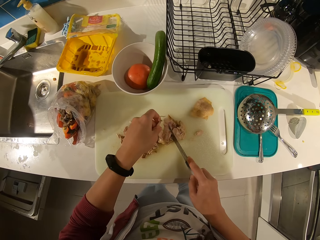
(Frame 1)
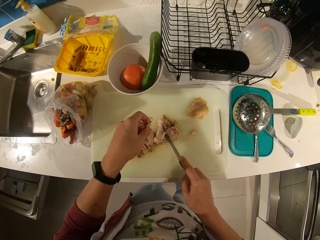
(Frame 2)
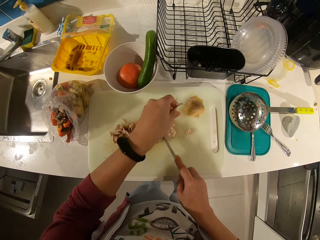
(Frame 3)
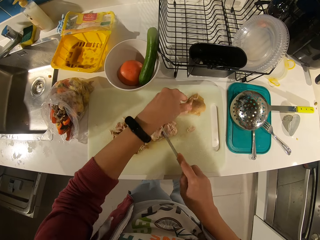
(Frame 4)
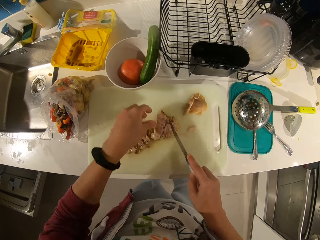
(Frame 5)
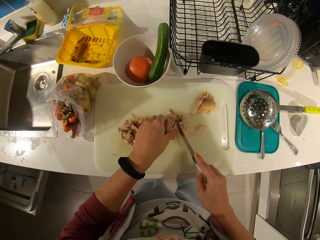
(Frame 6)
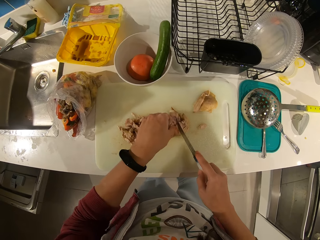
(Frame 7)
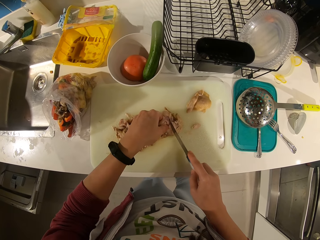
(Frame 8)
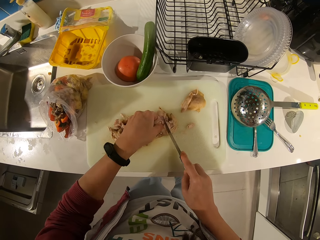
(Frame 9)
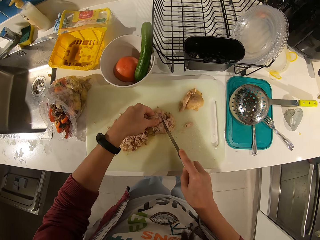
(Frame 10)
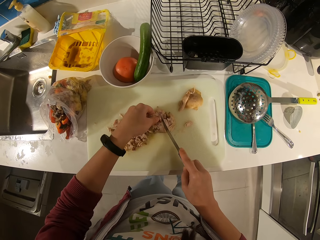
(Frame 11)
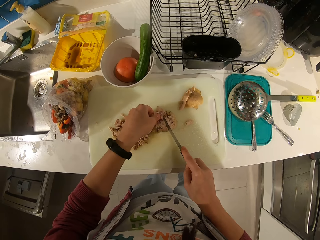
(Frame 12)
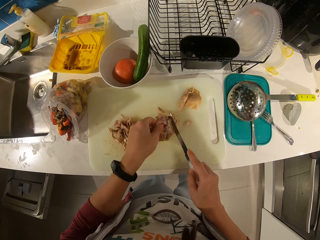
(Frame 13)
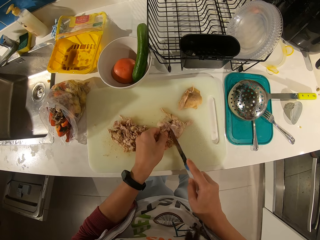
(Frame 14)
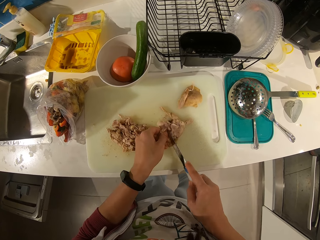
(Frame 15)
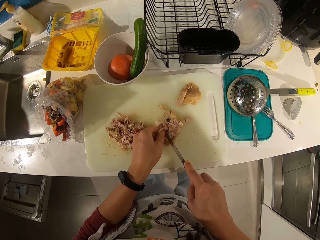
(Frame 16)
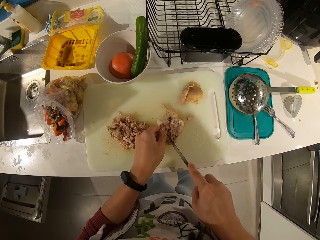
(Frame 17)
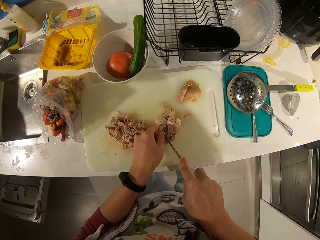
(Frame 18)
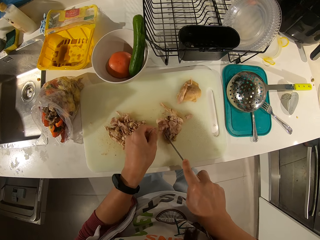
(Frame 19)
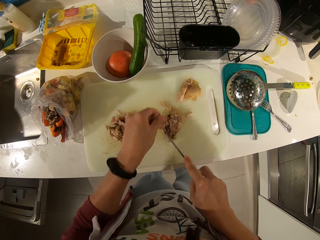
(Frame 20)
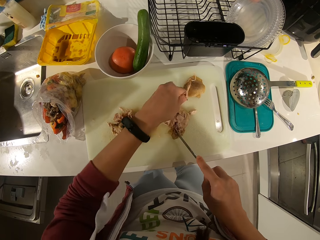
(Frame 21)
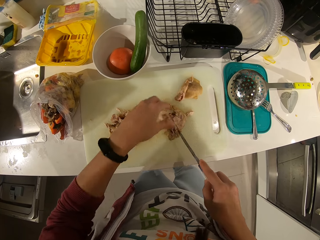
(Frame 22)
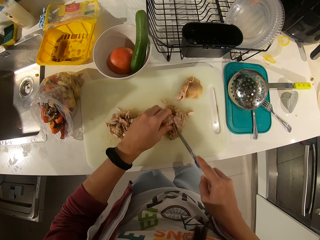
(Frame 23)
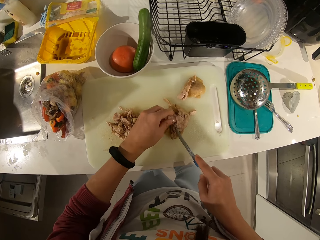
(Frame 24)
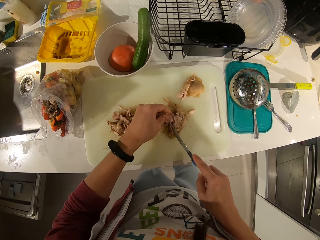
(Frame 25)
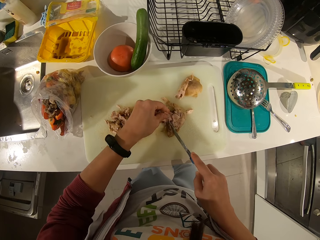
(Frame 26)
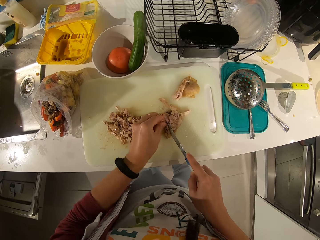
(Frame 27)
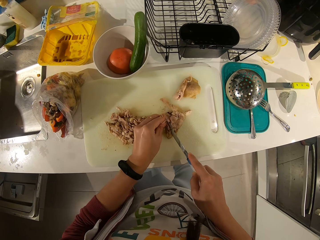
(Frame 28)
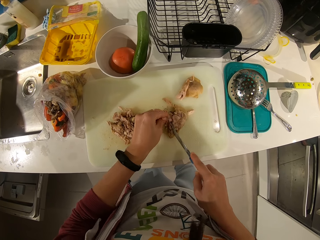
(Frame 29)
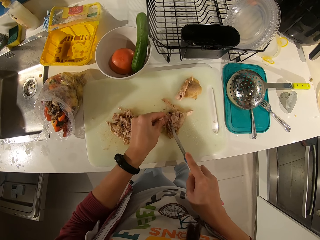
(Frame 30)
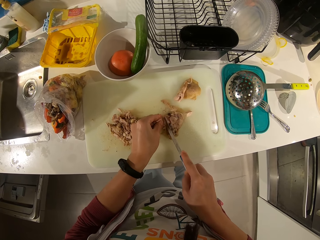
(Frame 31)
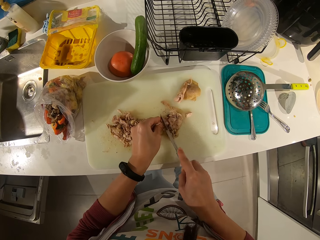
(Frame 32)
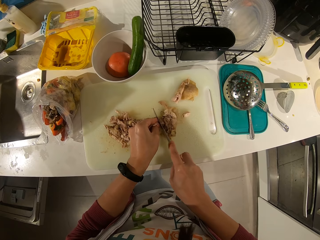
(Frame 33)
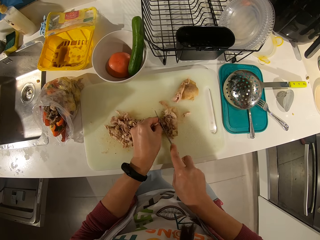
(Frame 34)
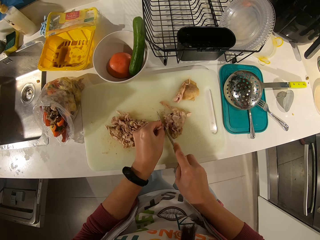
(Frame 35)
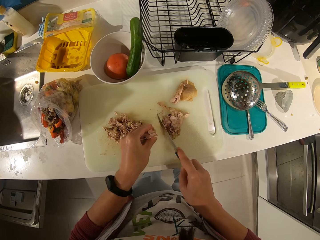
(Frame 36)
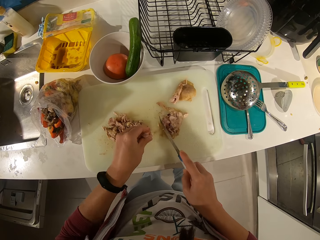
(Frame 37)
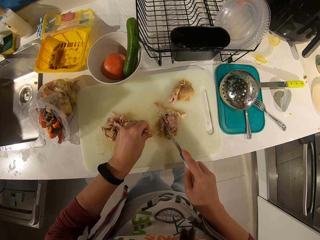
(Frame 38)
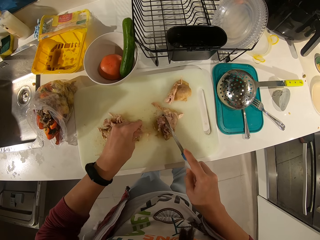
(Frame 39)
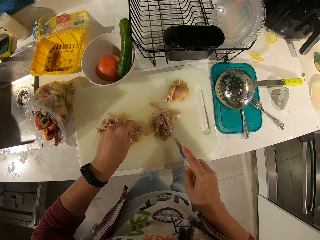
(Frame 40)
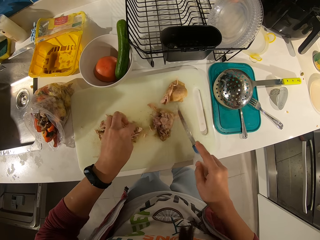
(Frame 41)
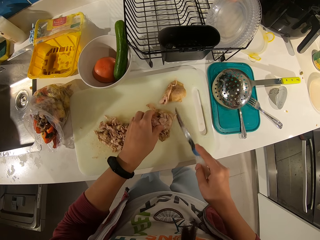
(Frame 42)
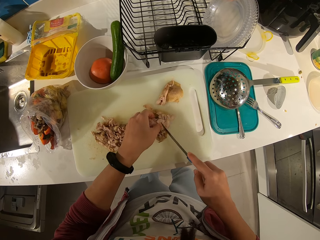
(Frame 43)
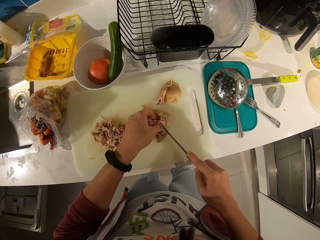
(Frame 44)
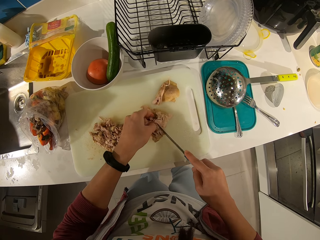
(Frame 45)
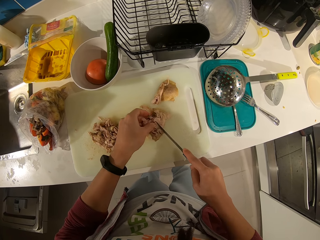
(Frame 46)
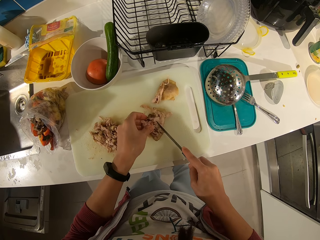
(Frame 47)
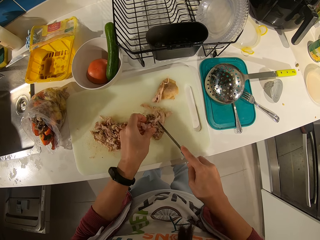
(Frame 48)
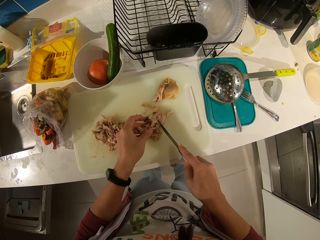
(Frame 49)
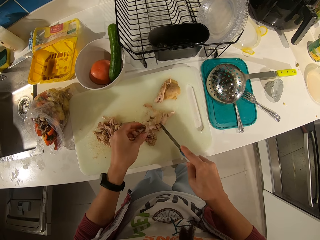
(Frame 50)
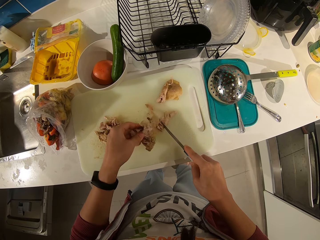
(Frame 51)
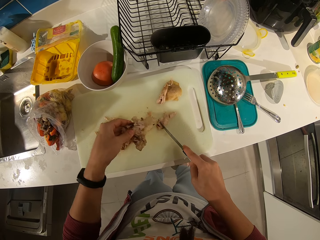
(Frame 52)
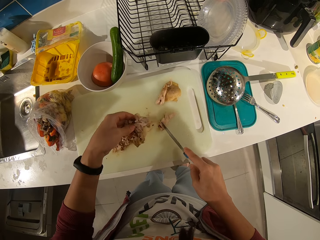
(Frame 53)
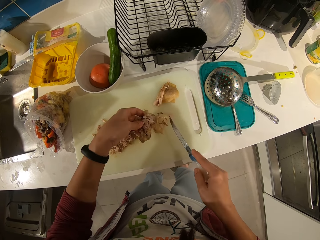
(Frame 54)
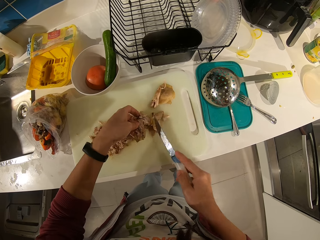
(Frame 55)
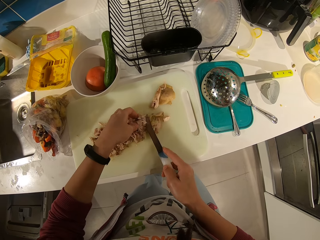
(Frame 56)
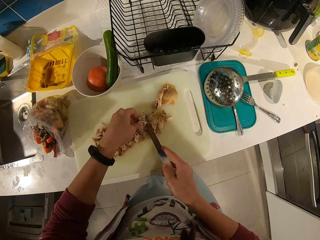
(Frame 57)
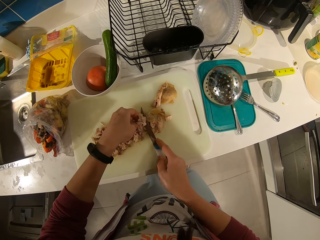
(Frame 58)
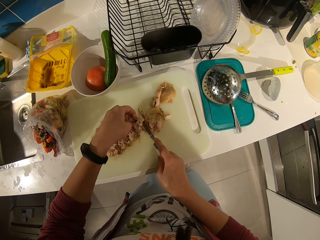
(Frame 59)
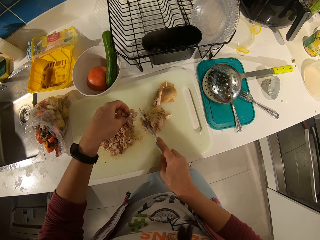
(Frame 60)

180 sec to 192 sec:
The camera wearer picks up a piece of meat with her left hand. She detaches the piece of meat using the left hand. She drops the piece of meat on another piece of meat. She holds the meat with her left hand. She adjusts the meat piece on the chopping board. She cuts the meat piece with the knife. She puts the piece of meat on the chopping board. She cuts a meat piece with the knife. She puts the piece of meat on the chopping board. She detaches pieces of meat from a bone using the knife.

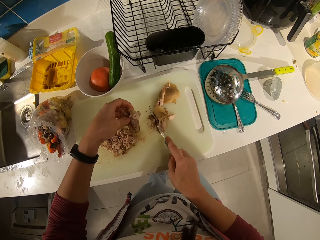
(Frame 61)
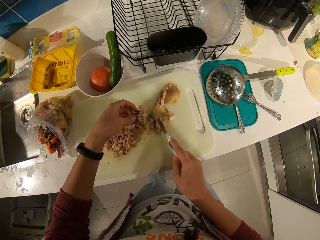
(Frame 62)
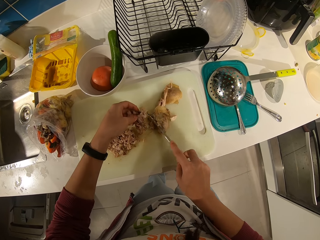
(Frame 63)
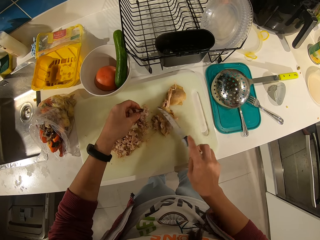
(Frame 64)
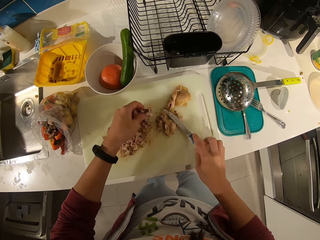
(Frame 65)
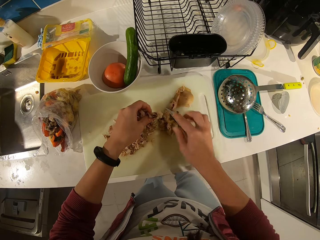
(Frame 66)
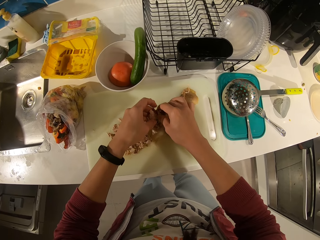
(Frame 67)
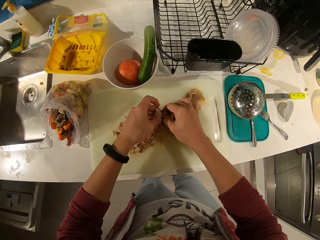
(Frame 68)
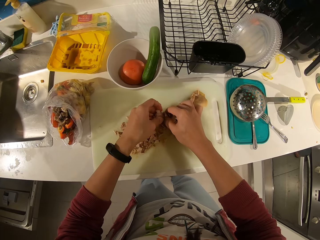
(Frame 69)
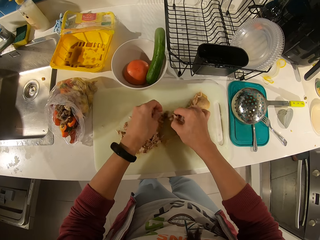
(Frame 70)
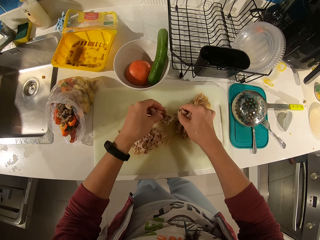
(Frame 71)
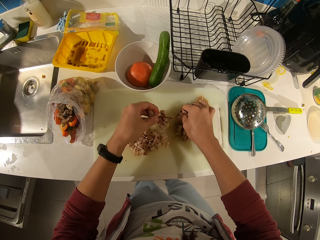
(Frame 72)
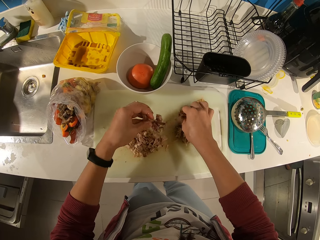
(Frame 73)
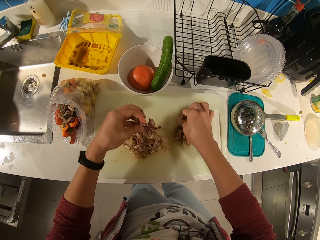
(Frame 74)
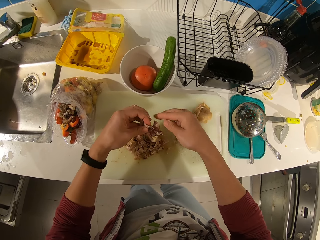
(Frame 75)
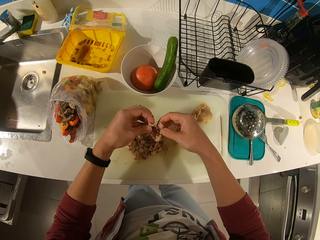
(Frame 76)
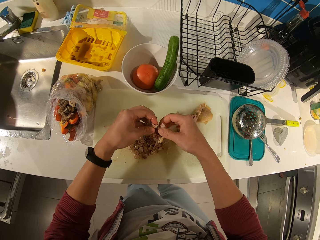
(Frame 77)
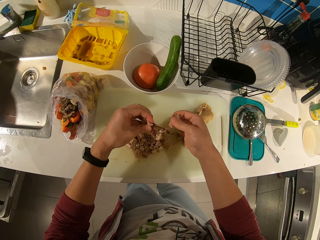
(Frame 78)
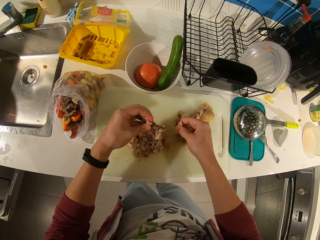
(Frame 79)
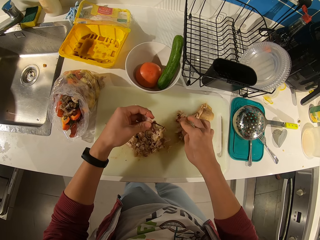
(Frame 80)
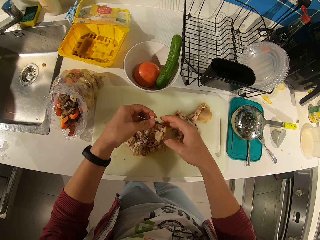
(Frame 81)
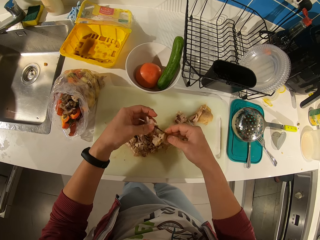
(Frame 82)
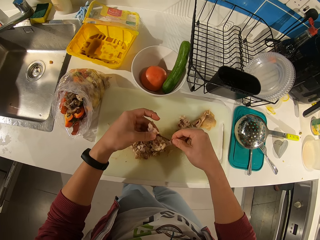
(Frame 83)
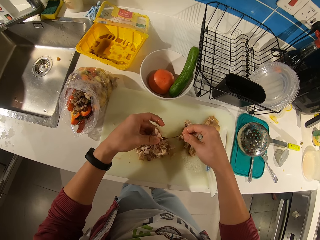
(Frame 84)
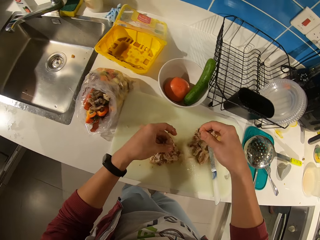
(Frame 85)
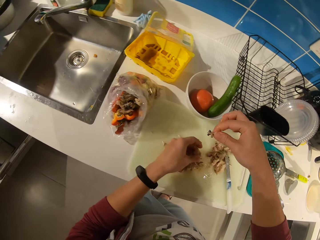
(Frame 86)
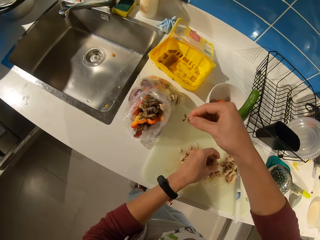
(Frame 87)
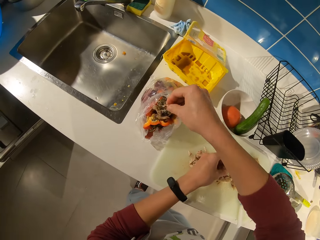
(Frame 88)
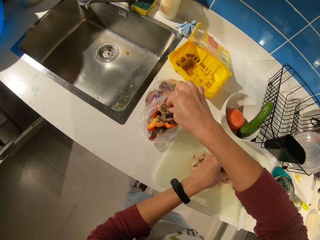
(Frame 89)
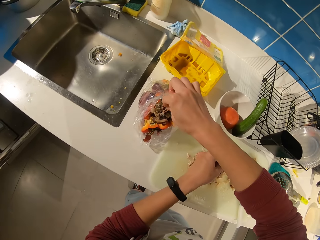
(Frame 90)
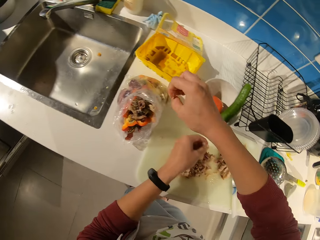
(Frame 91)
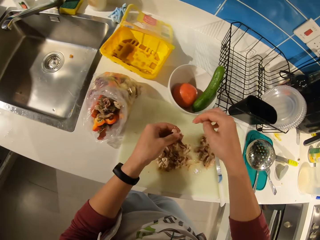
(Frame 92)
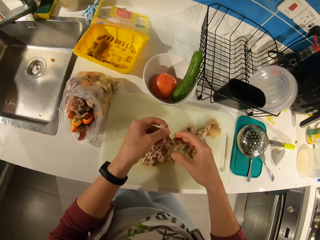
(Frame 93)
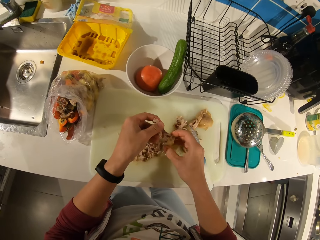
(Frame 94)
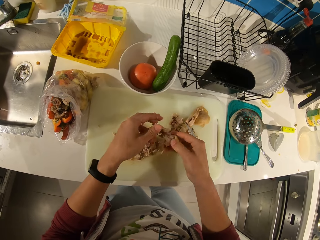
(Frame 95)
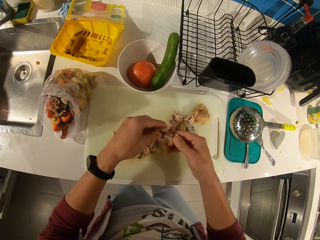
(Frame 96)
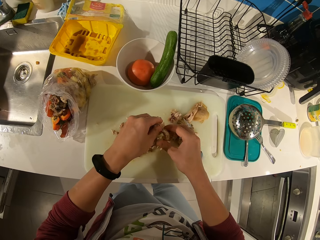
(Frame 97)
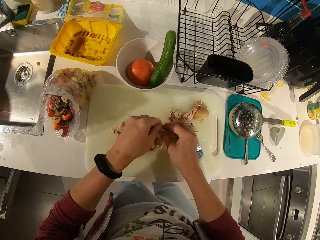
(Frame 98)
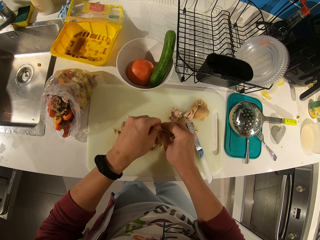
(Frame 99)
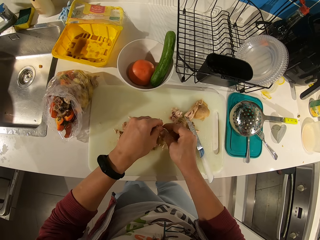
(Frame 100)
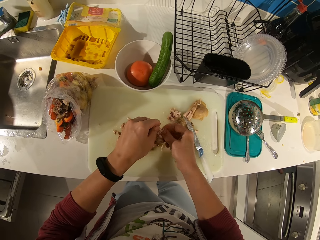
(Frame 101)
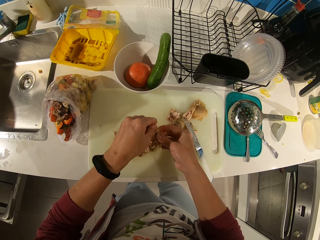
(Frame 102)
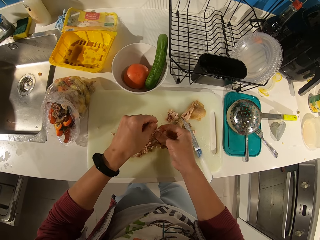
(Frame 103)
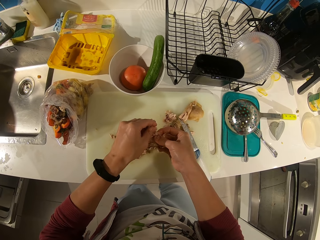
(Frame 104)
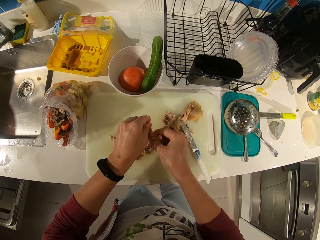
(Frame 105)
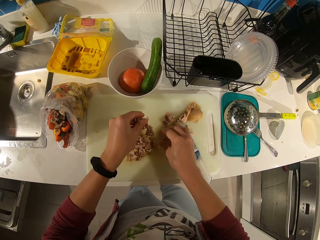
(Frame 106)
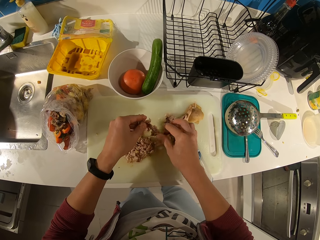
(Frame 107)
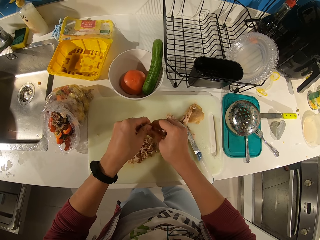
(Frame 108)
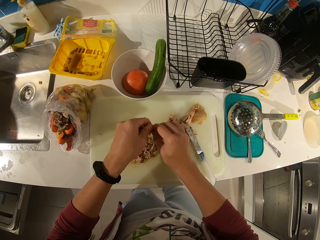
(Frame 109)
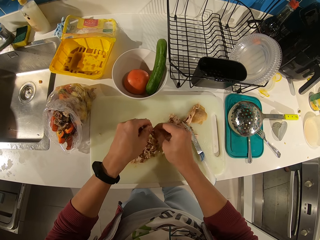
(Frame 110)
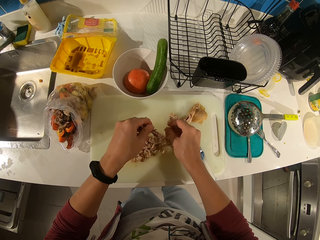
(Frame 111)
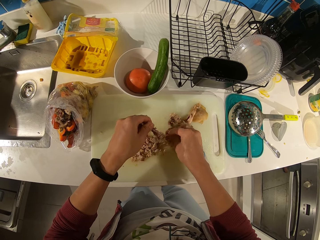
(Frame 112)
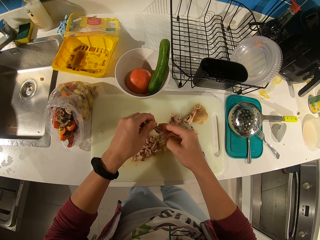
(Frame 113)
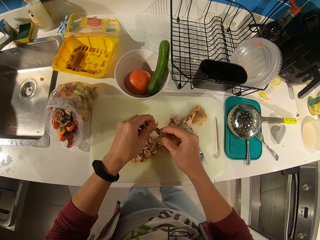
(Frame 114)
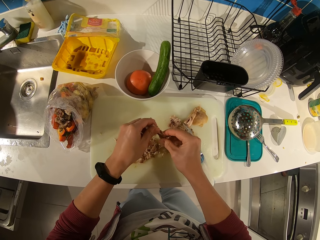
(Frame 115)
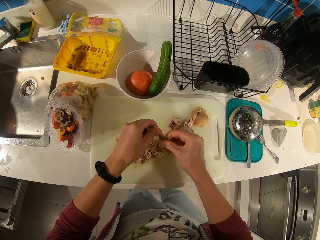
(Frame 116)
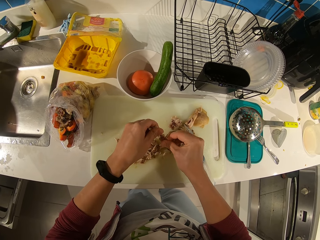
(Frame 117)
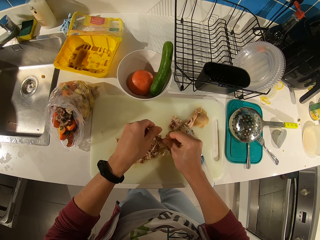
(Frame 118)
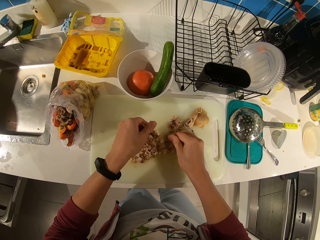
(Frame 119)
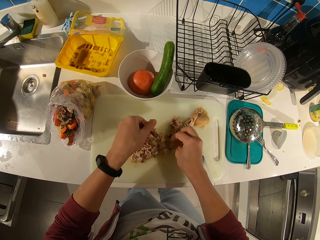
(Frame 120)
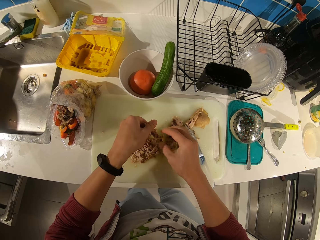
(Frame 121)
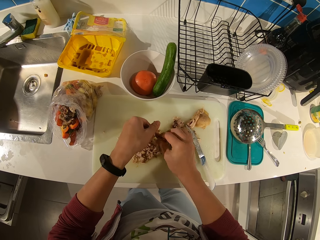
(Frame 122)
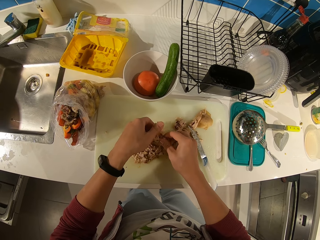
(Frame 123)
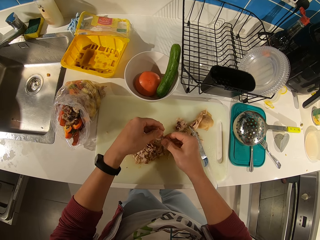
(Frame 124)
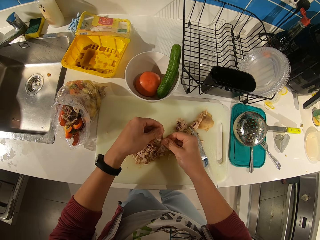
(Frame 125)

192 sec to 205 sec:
The camera wearer drops the knife on the tray. She tears the piece of meat from a bone with her hand. She drops the meat bone in the waste bag. She adjusts the meat piece in the hands. She removes the meat on the bone with her hand.
